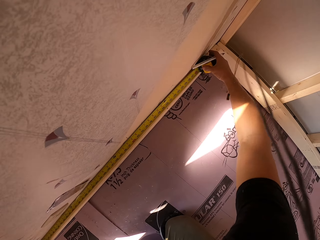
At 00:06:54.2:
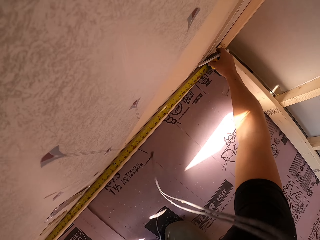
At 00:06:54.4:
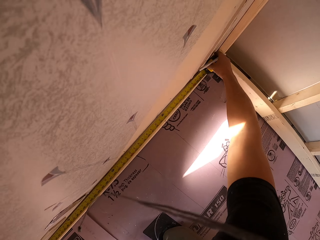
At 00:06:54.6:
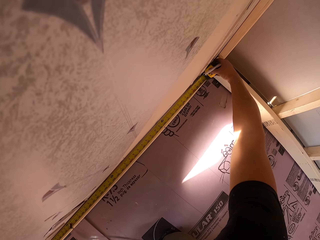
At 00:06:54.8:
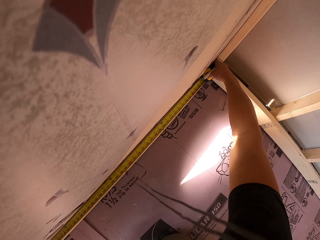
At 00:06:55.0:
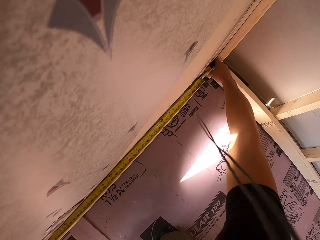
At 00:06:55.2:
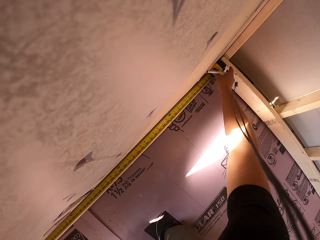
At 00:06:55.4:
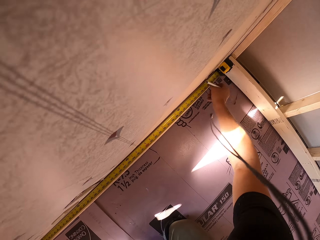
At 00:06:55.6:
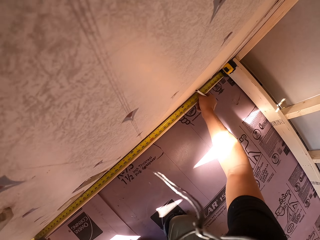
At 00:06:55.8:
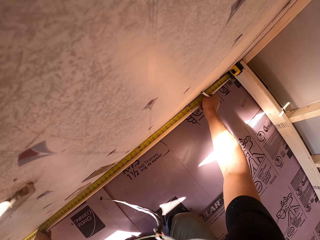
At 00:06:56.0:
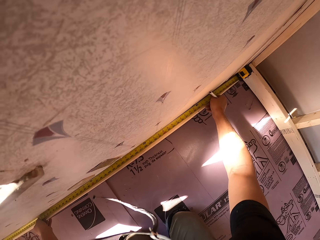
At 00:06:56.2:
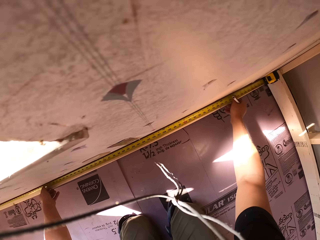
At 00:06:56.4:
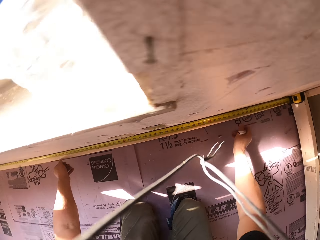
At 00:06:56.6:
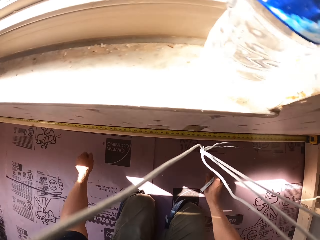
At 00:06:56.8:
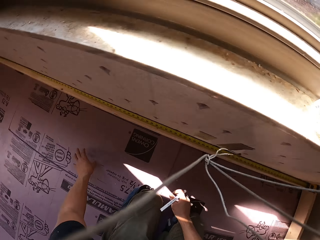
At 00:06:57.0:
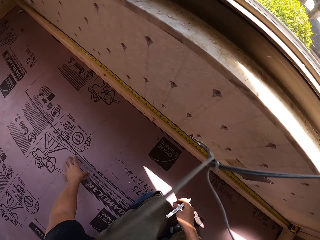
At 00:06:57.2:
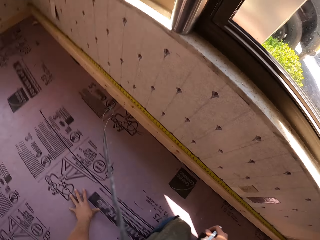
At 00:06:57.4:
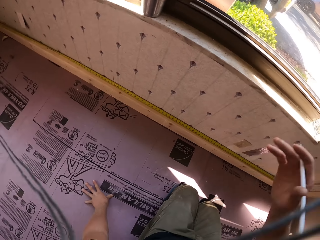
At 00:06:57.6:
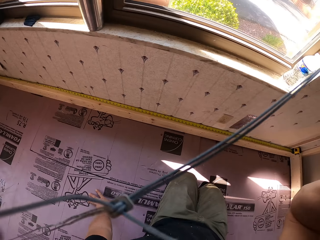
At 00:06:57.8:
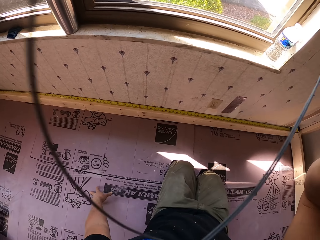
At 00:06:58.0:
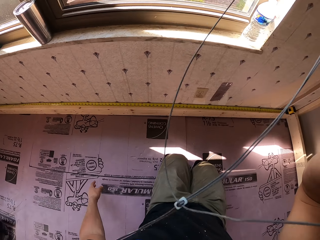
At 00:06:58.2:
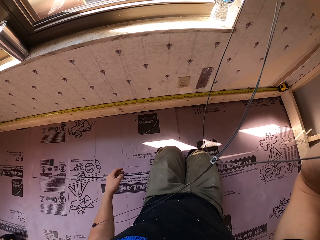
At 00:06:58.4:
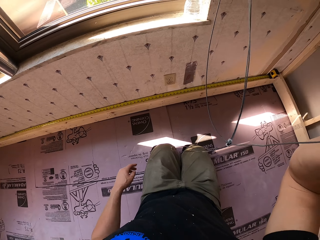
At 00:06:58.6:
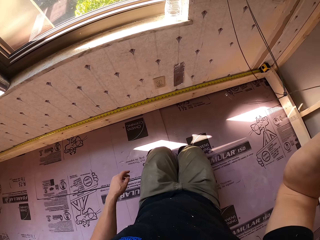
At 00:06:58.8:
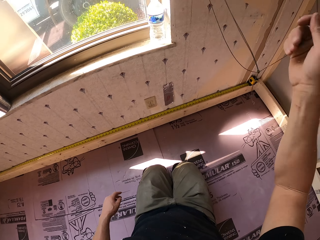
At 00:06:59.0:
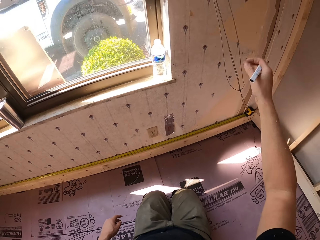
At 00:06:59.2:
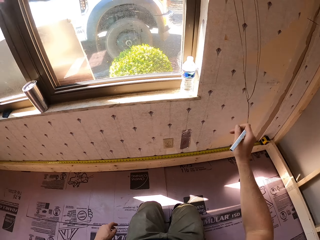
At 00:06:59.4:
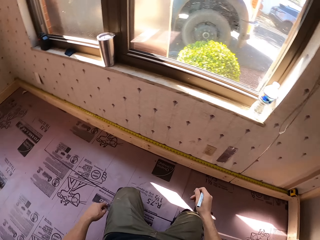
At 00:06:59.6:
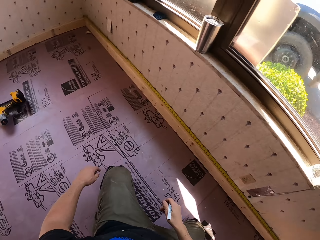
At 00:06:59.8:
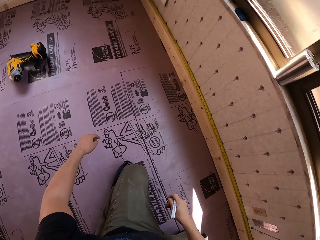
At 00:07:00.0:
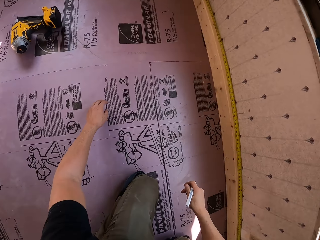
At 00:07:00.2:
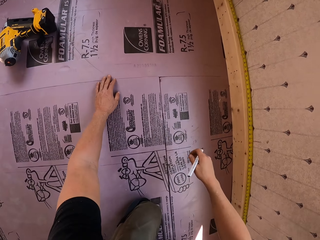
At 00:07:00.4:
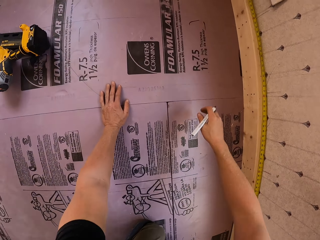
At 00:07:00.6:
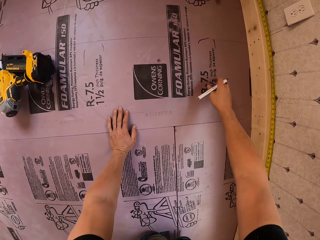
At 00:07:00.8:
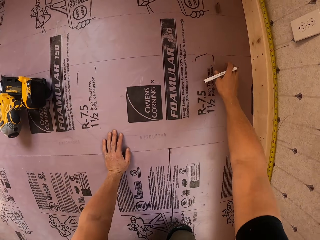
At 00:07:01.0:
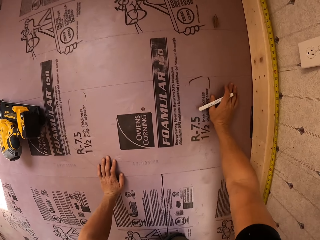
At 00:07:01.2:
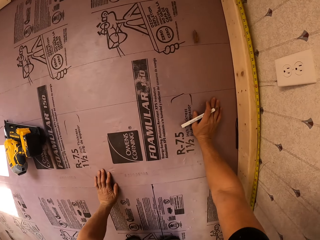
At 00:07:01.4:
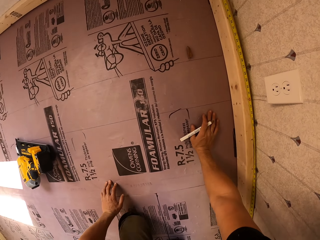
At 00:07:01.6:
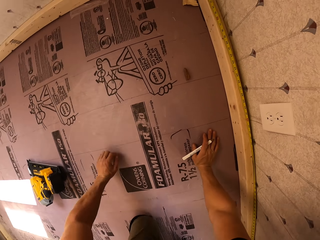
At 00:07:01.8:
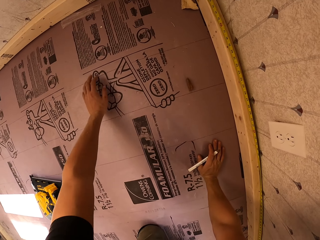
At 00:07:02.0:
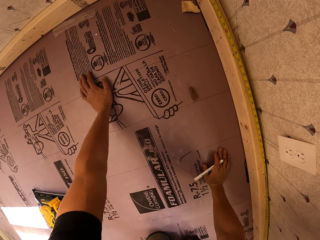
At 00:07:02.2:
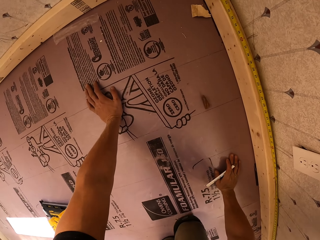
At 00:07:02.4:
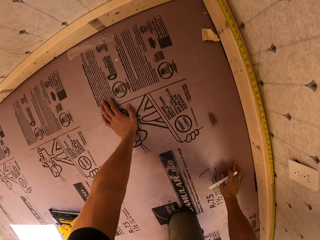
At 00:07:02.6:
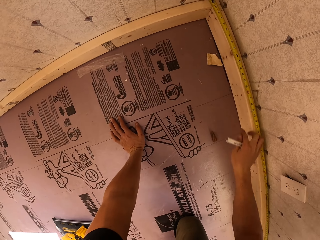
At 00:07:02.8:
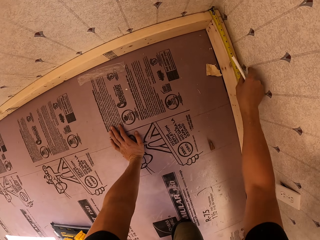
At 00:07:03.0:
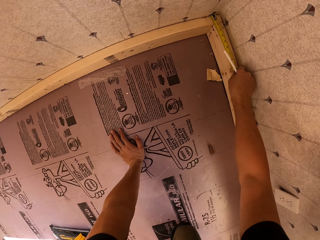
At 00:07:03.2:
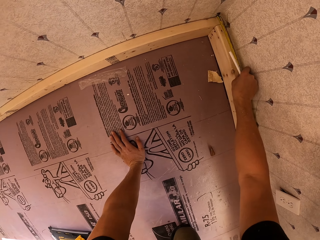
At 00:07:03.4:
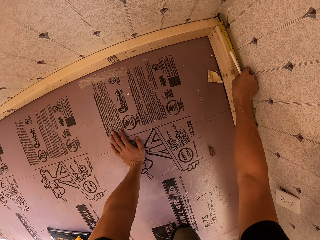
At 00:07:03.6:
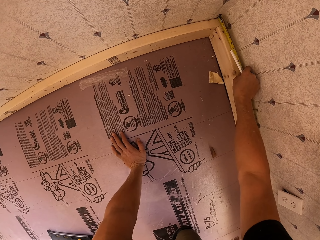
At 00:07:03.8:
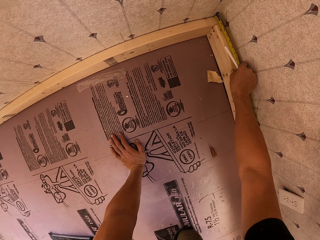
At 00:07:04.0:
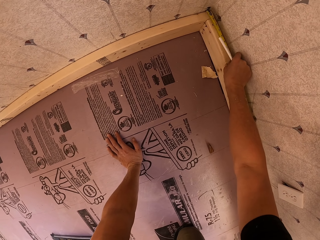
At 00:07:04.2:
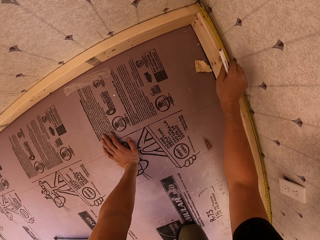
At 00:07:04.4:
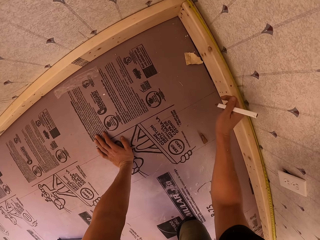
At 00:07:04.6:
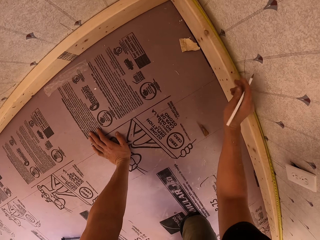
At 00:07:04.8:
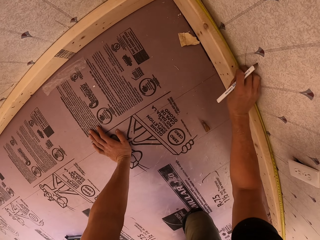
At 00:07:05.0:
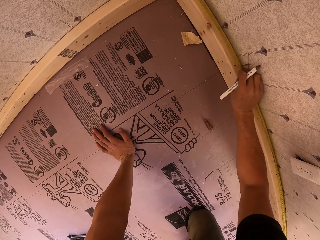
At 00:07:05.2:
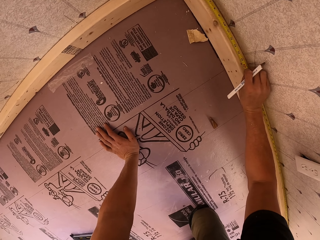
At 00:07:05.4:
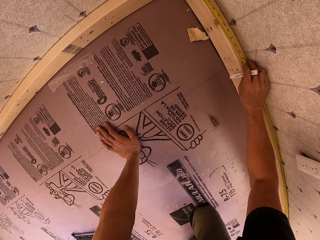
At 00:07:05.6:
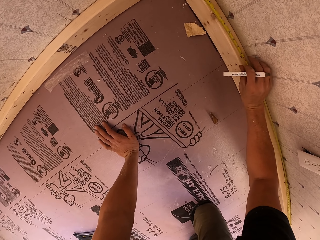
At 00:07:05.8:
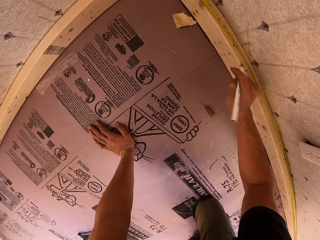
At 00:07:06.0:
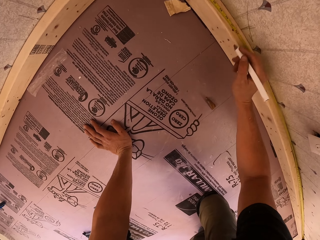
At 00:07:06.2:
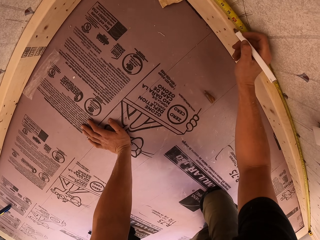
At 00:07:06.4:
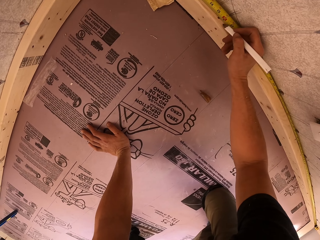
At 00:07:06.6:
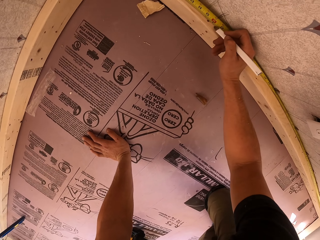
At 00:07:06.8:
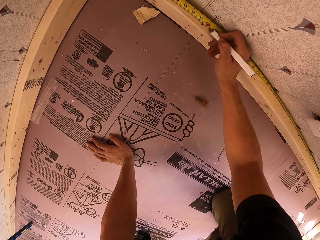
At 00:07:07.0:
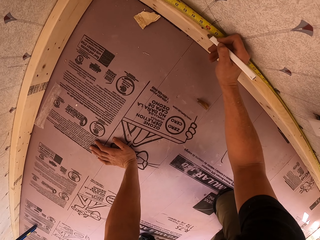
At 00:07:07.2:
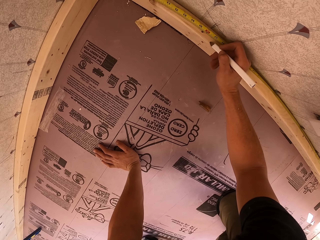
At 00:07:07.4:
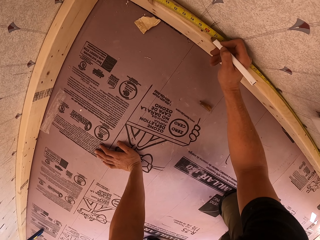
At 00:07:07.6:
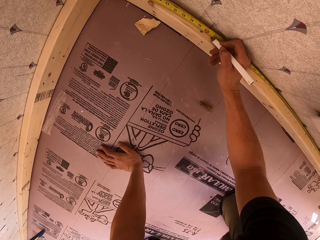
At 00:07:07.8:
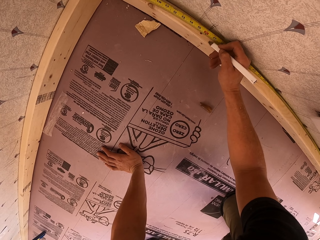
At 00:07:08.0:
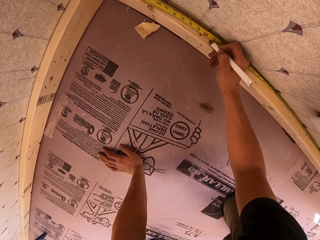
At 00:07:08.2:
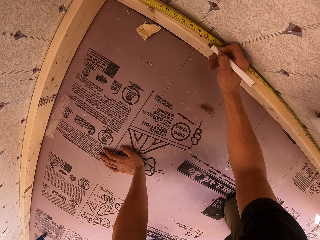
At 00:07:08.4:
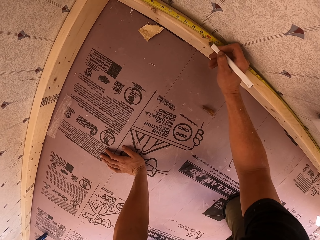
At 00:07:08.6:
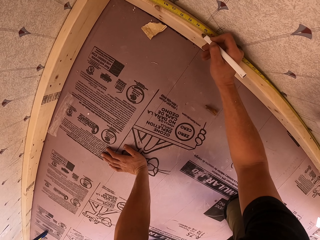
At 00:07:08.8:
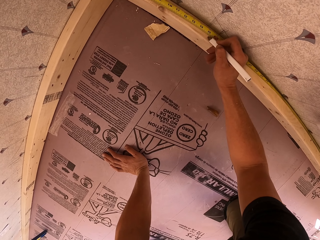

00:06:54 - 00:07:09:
The camera wearer moves about. They move the hands. They move the cable. They turn around. They move the knees. They move forward. They move the tape measure. They touch the tape. They write on the wood.

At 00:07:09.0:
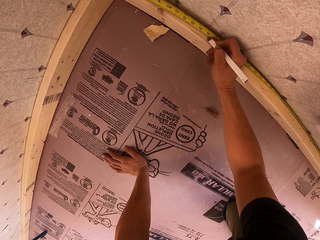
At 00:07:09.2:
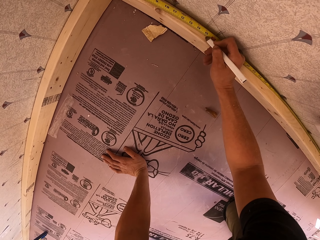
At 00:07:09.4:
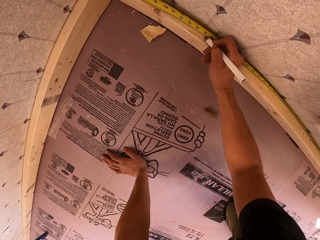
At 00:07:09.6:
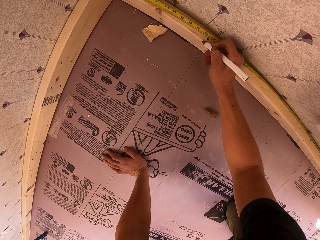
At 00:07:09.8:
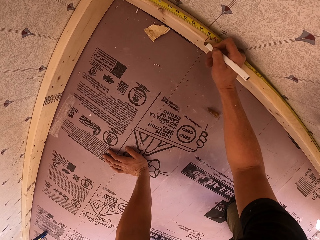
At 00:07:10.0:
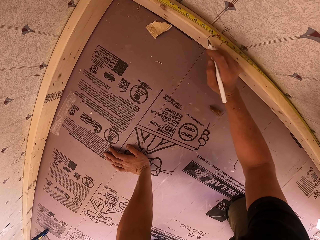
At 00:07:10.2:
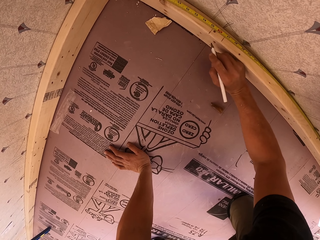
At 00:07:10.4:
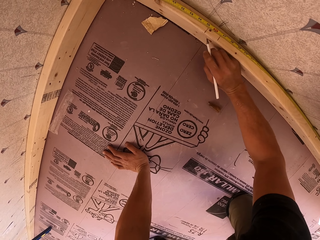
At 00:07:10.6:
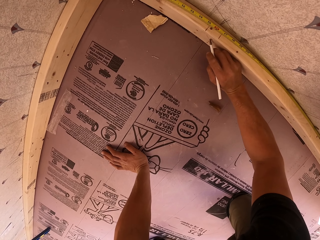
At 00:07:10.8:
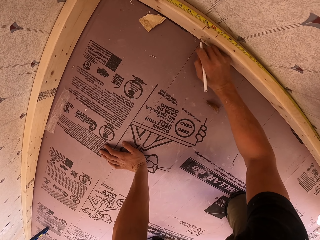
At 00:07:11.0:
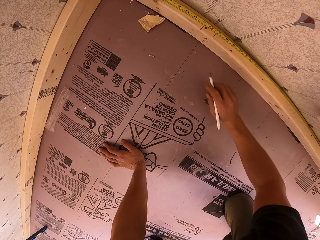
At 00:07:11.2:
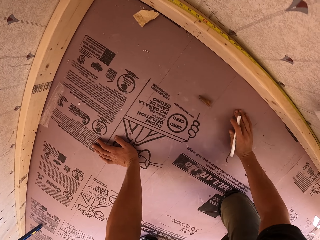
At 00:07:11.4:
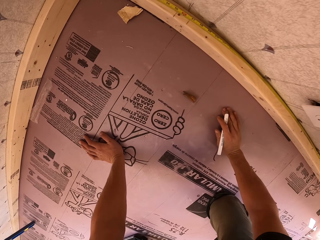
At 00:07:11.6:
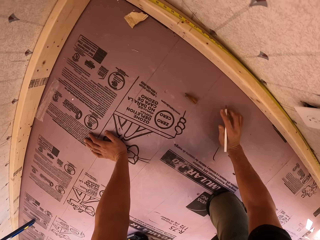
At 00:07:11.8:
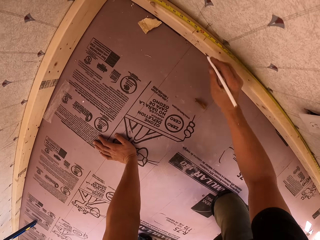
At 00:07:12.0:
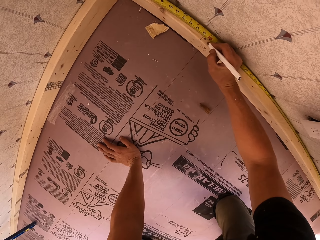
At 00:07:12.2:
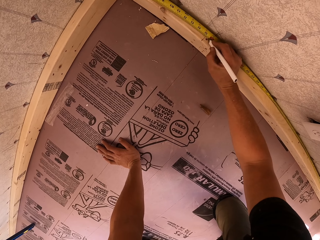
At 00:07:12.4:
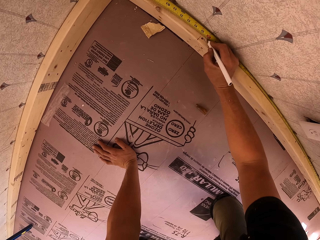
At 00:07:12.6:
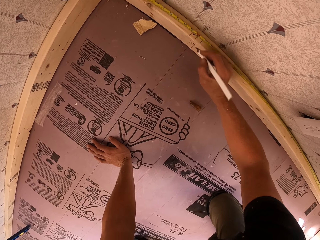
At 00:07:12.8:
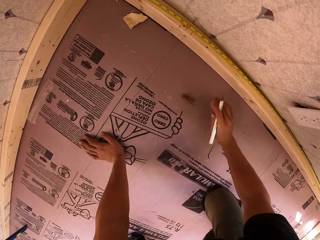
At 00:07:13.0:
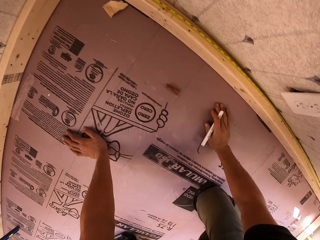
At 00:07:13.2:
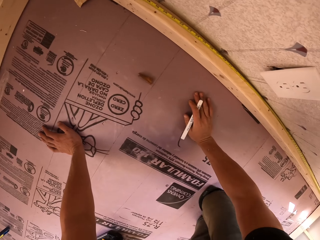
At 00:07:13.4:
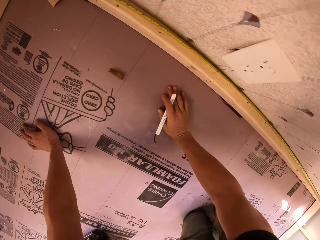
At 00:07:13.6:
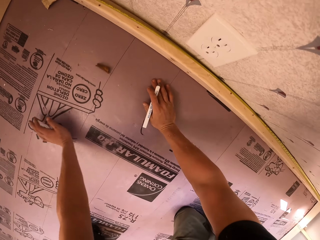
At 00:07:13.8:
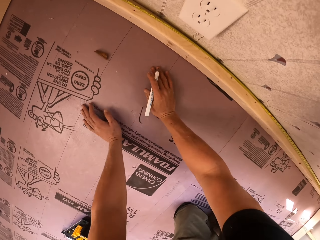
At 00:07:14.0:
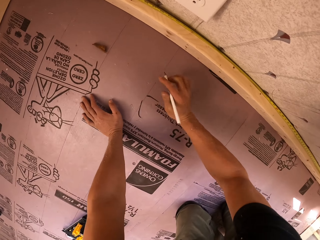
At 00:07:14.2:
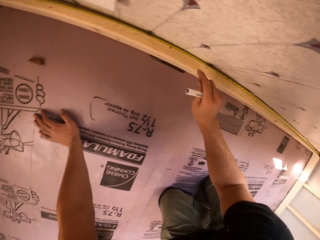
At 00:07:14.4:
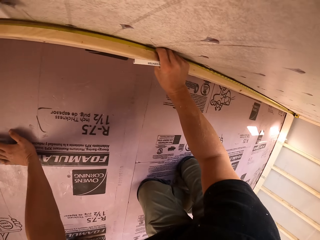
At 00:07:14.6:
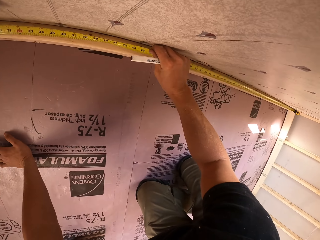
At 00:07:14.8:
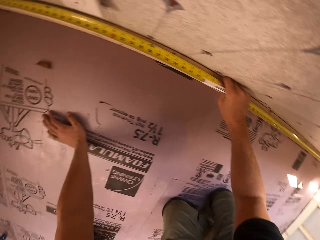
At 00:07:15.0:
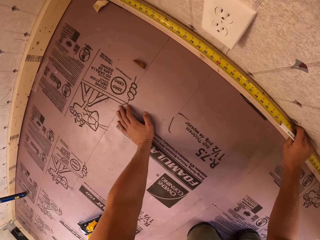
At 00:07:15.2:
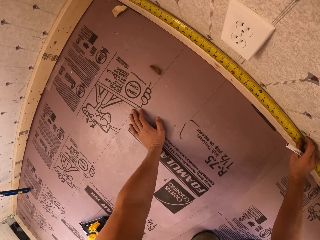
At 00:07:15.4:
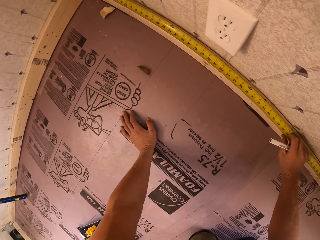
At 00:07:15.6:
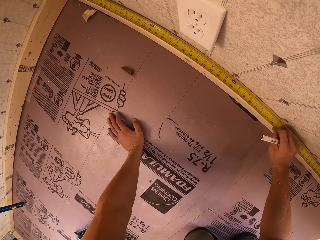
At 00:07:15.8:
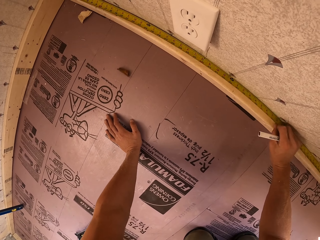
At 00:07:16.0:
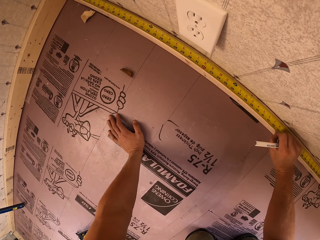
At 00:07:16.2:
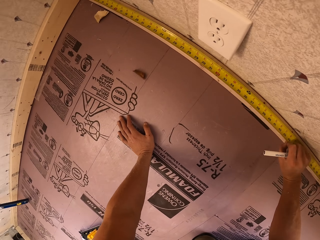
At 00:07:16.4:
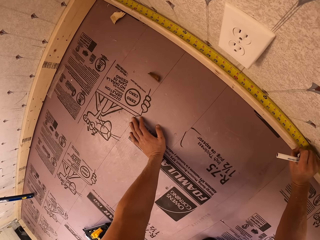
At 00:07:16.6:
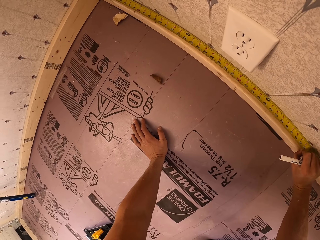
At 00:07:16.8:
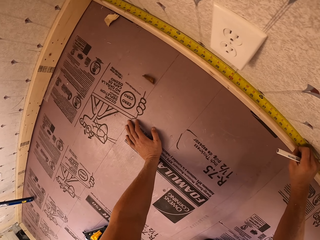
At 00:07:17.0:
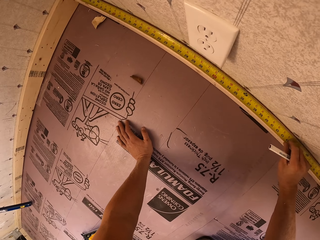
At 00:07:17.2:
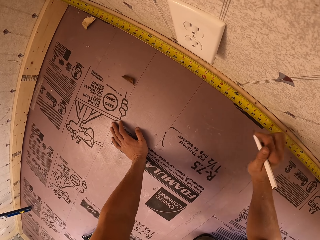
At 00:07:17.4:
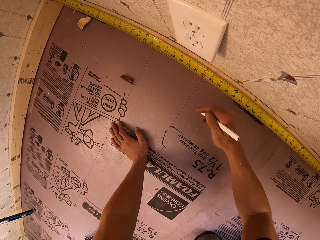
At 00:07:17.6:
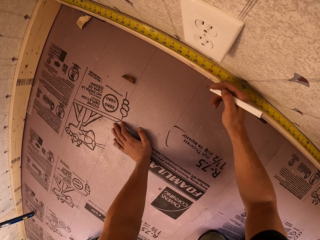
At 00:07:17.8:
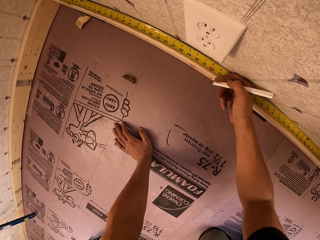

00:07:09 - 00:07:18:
The camera wearer writes on the wood. They mark the wood. They move the leg. They move the tape measure. They remove the tape measure.
